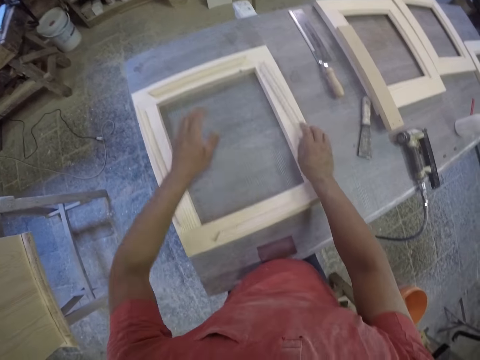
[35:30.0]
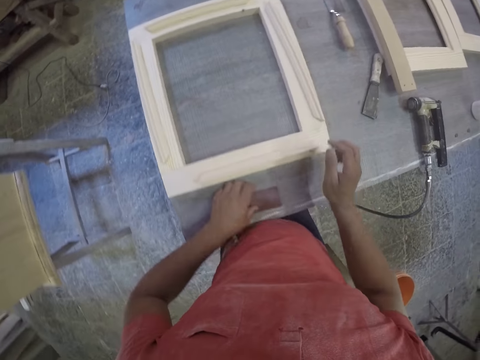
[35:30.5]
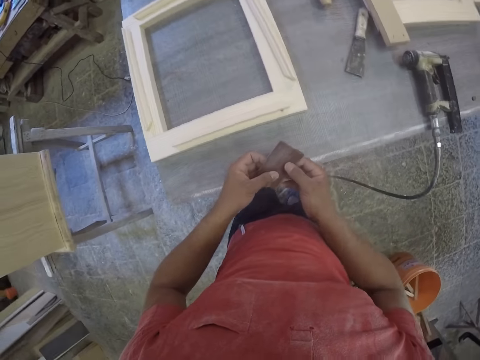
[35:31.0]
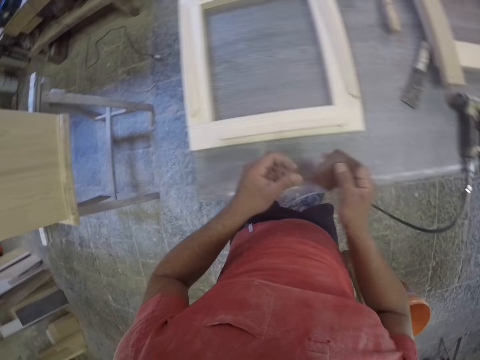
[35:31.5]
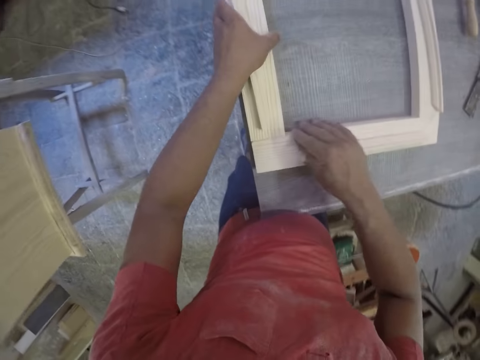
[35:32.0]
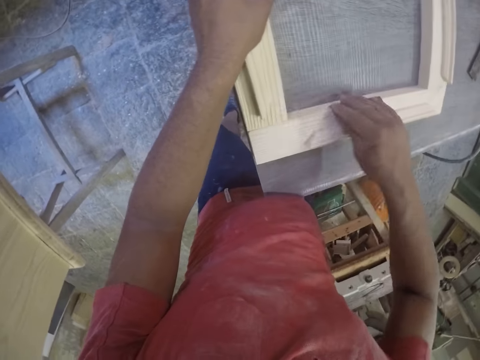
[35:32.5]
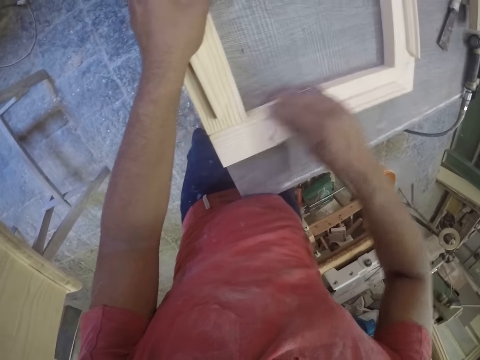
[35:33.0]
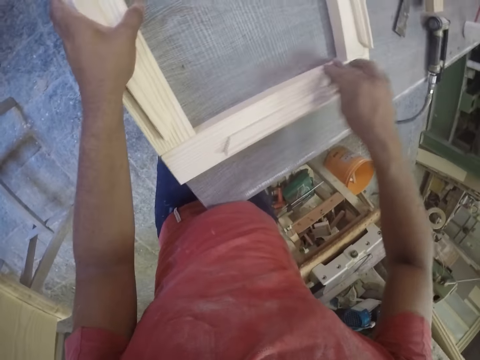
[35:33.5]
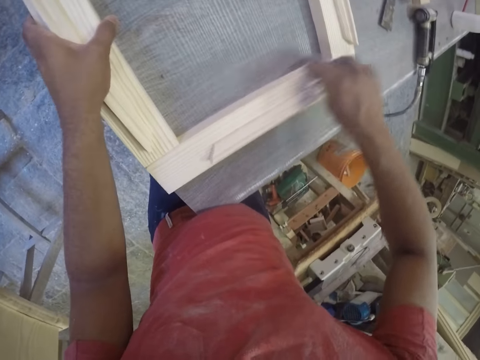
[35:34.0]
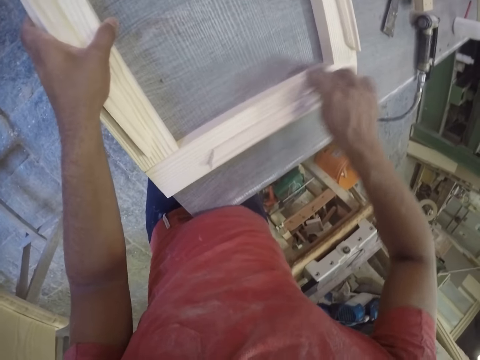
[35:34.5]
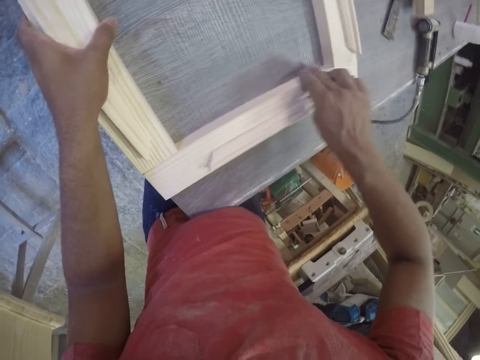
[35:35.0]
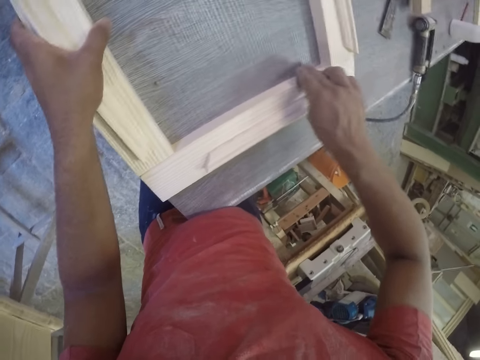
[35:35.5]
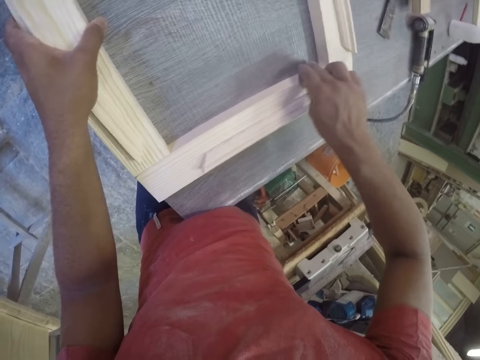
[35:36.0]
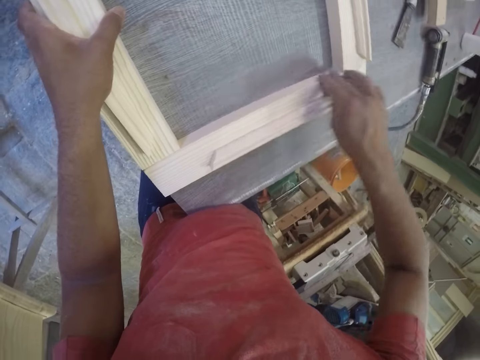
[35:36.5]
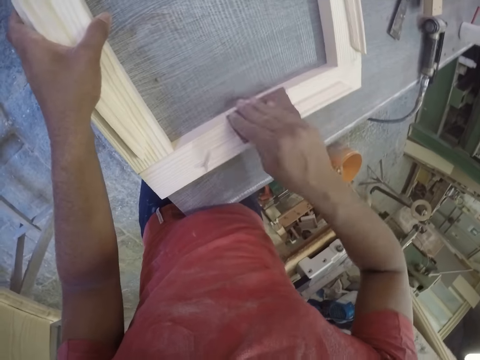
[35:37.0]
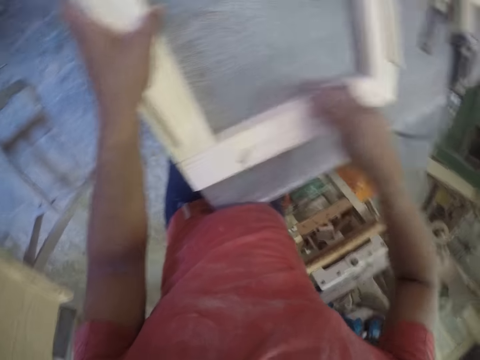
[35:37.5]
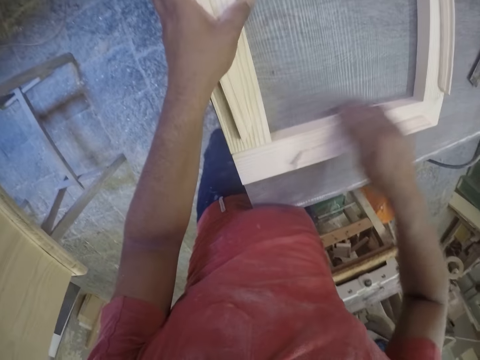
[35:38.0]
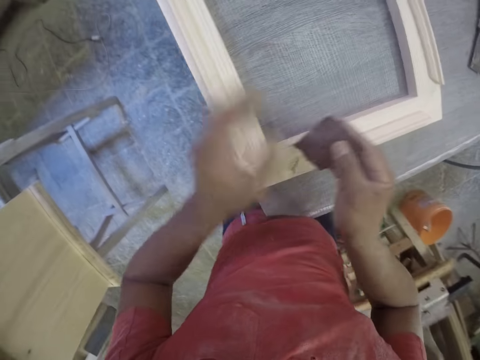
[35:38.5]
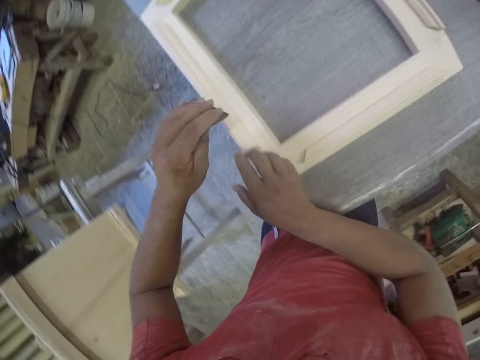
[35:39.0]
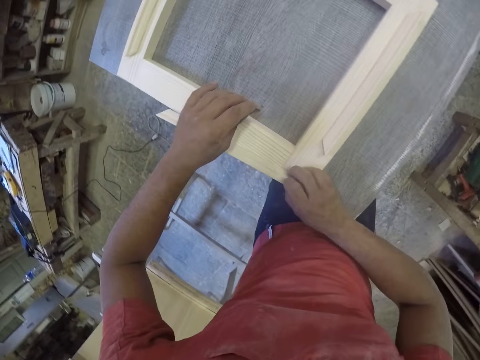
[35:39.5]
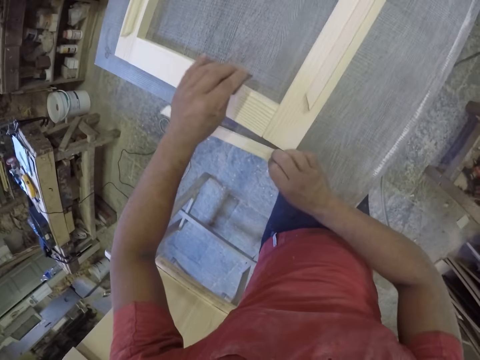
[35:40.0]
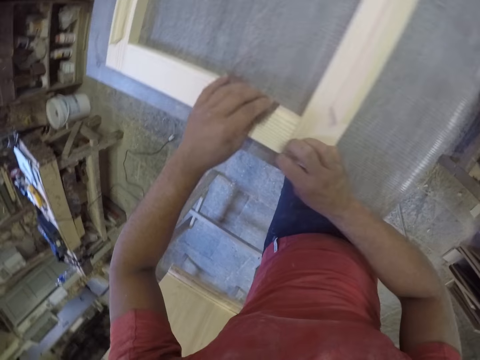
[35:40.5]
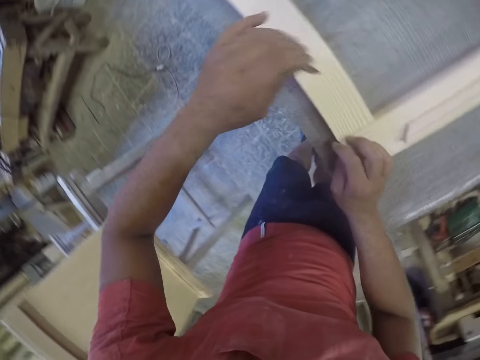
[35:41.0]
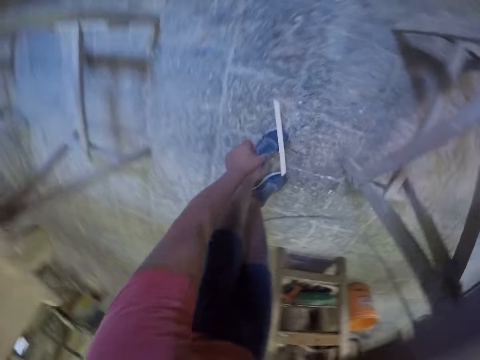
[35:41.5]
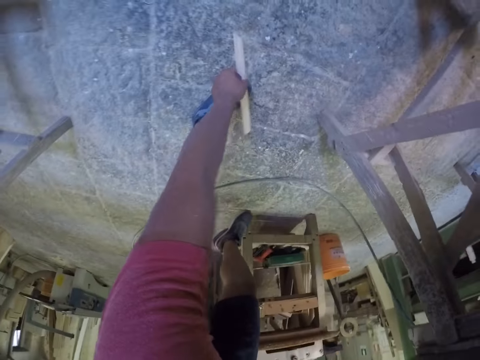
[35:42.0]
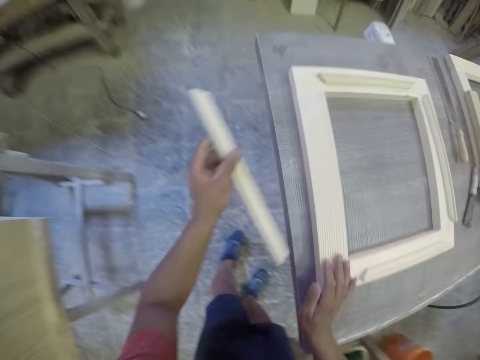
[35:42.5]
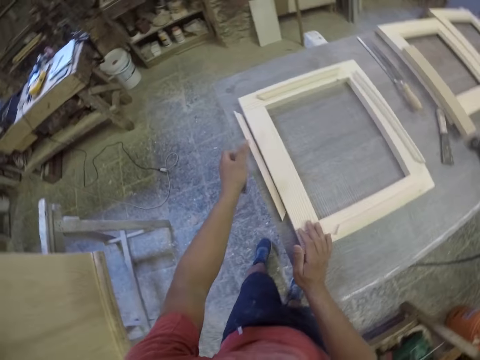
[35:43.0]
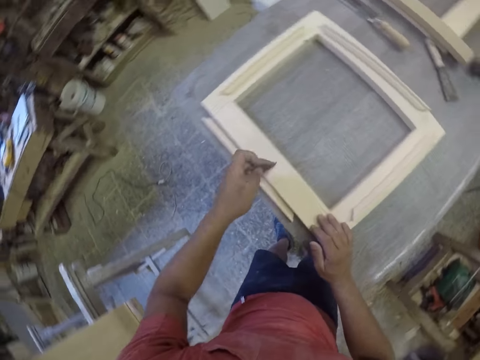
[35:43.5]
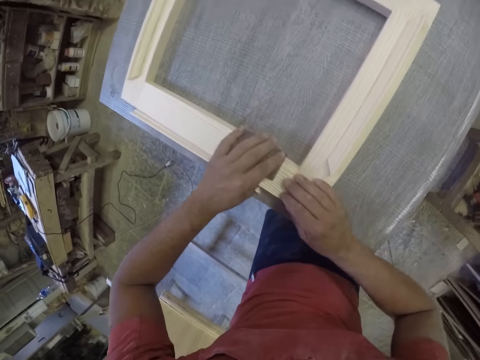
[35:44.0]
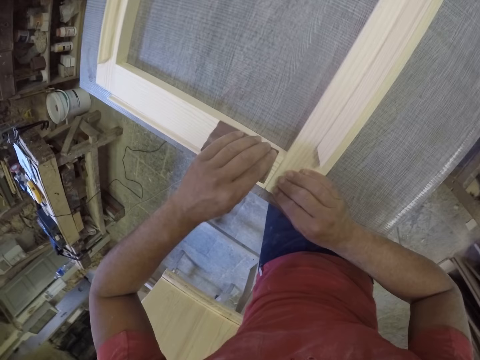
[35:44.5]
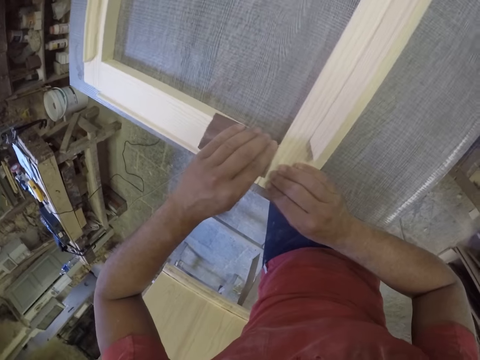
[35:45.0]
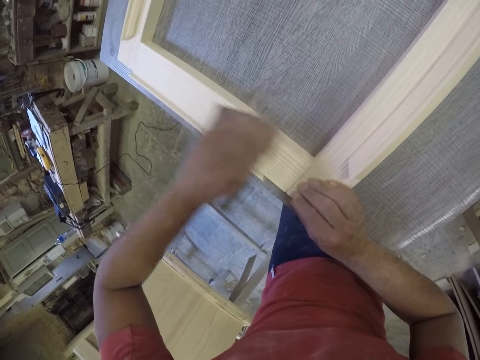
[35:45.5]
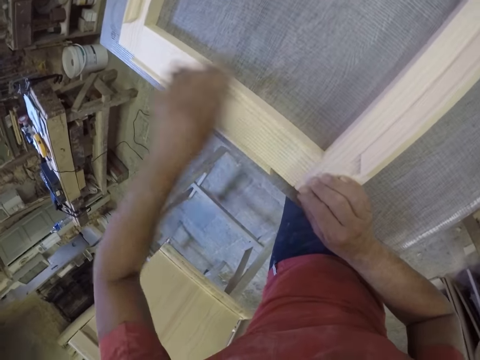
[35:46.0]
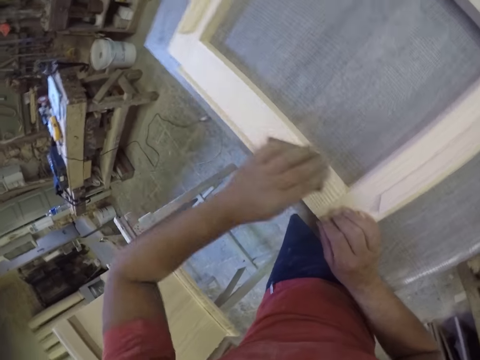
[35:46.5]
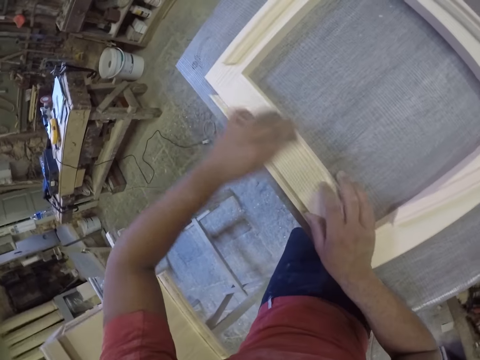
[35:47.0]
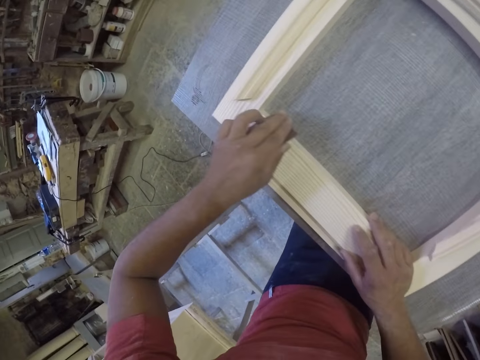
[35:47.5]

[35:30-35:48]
The camera wearer picks up a sandpaper. They scrub the frame. They scrub the frame again. They pick up a piece of wood. They drop the piece of wood. They scrub the frame.

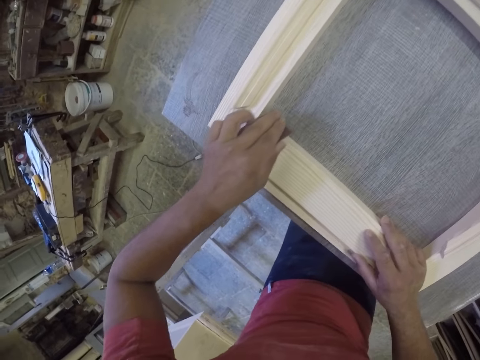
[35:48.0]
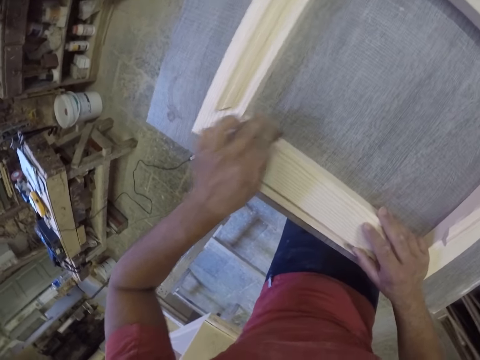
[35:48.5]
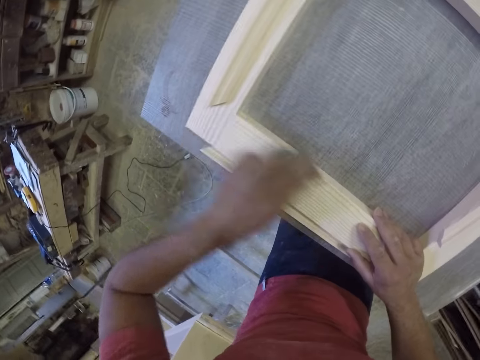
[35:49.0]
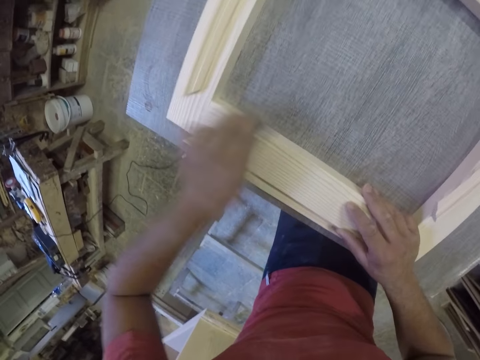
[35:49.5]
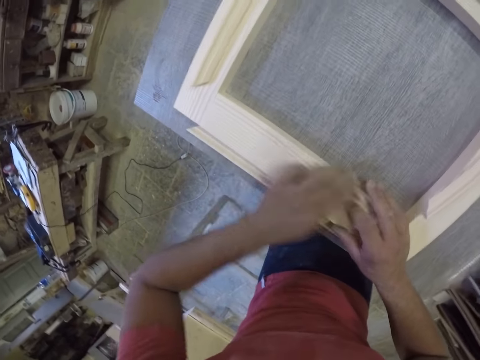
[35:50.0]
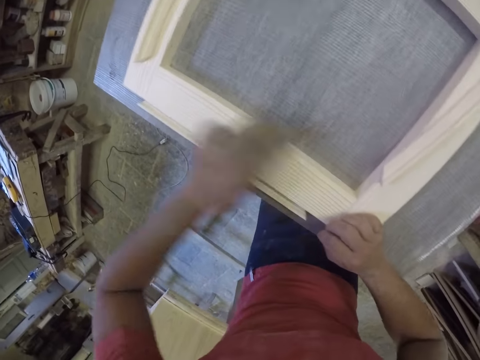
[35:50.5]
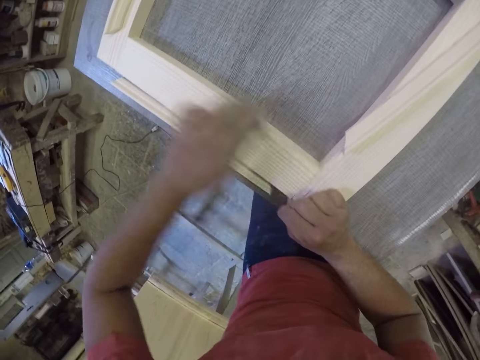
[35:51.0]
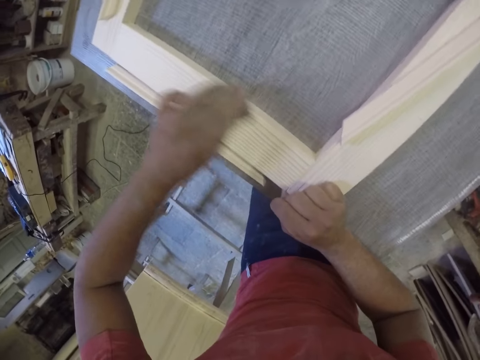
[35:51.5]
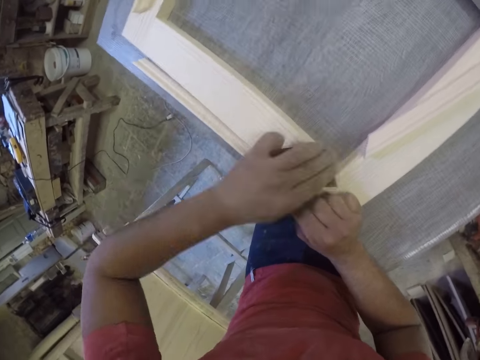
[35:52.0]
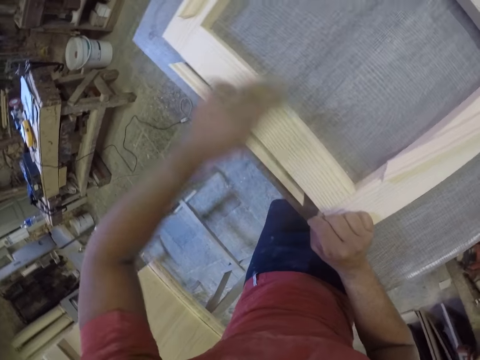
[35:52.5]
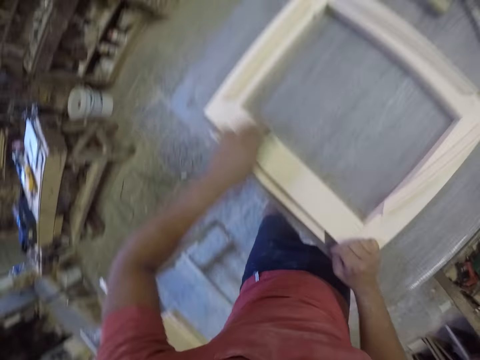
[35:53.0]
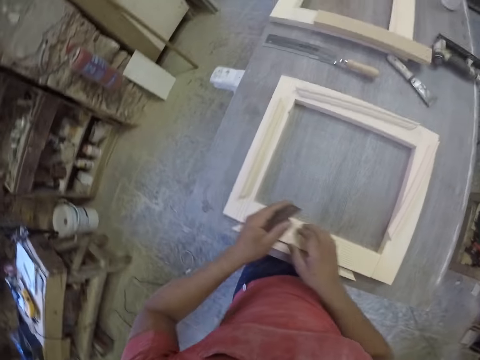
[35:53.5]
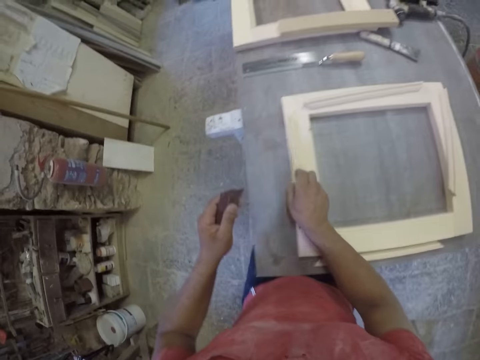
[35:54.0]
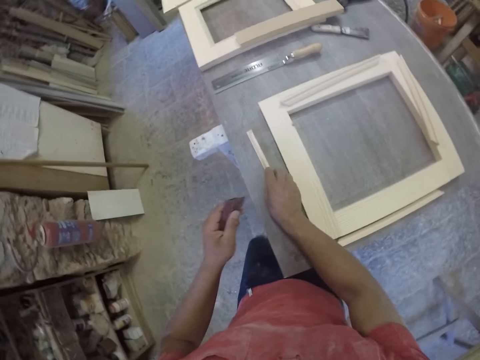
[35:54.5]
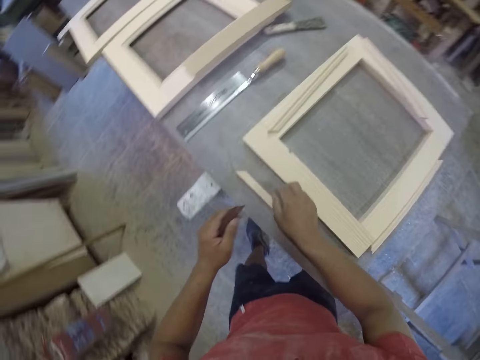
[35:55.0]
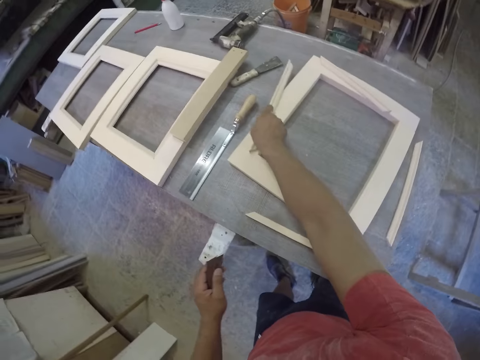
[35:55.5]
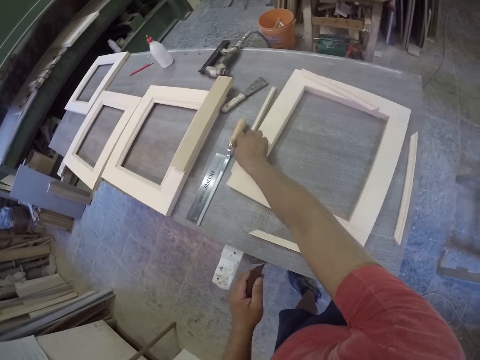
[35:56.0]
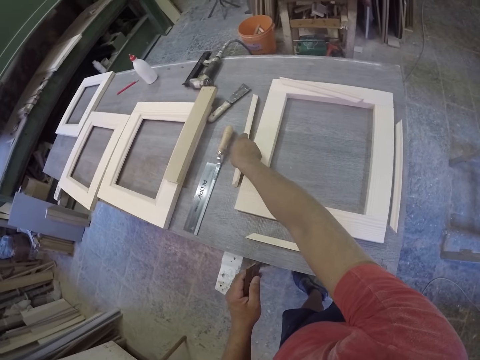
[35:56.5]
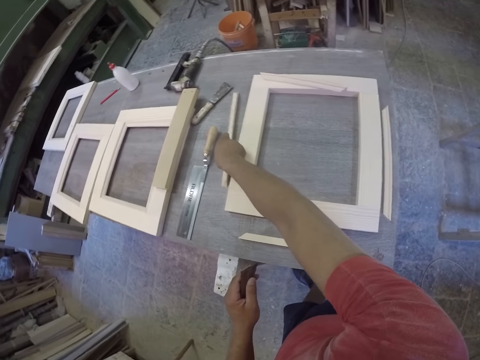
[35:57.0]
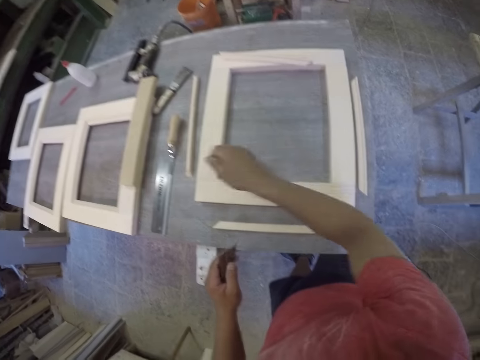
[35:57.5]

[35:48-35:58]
The camera wearer drops the piece of wood. They pick up the piece of wood and drop the piece of wood.
